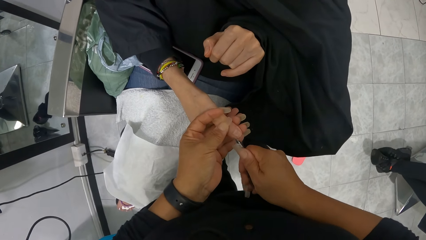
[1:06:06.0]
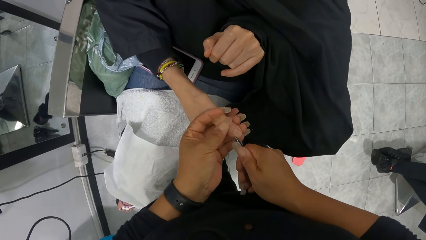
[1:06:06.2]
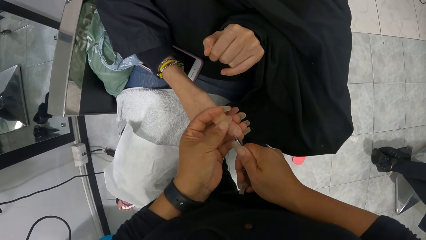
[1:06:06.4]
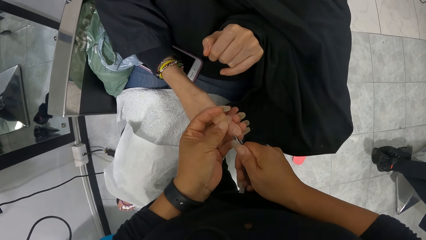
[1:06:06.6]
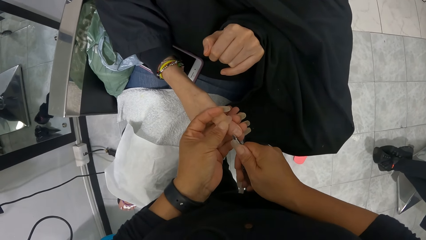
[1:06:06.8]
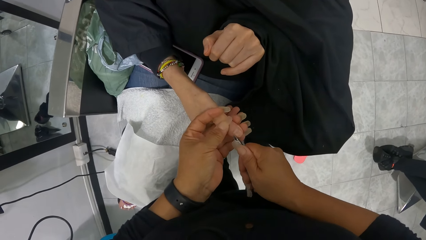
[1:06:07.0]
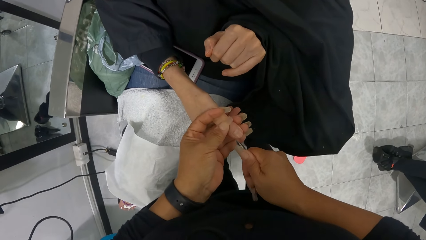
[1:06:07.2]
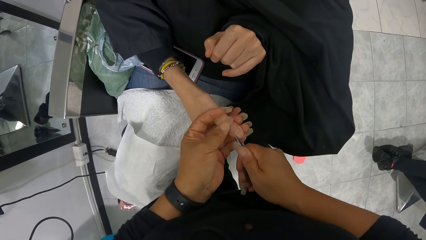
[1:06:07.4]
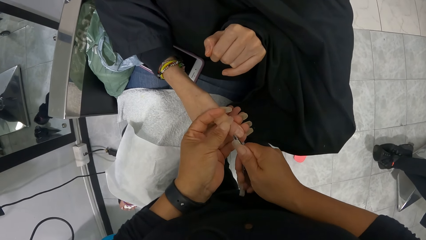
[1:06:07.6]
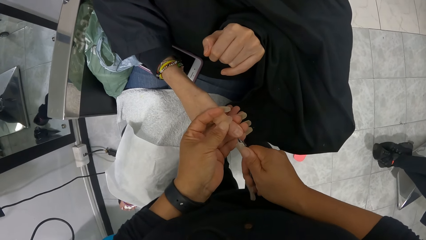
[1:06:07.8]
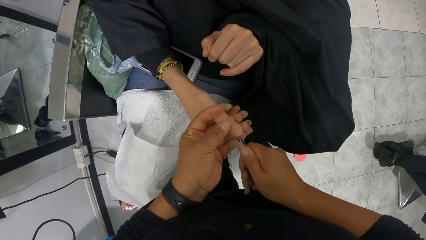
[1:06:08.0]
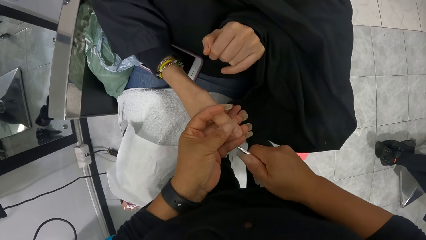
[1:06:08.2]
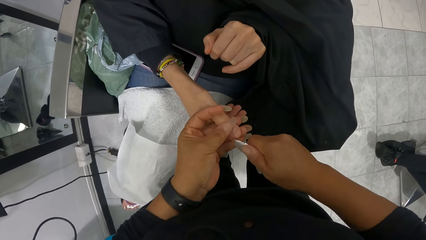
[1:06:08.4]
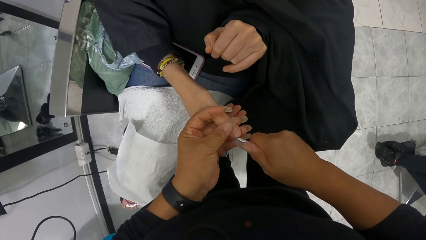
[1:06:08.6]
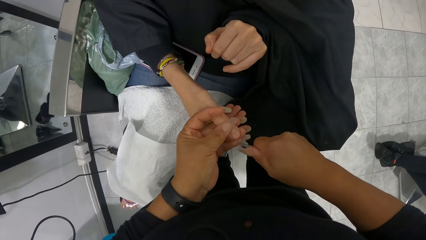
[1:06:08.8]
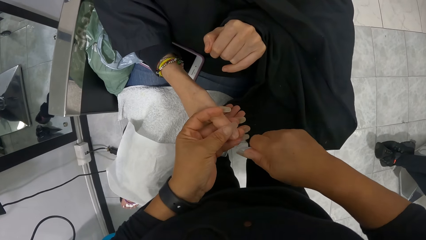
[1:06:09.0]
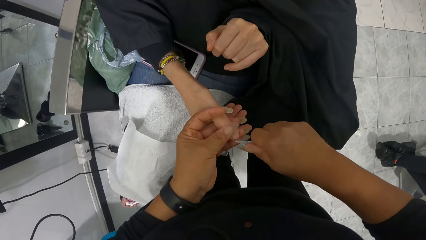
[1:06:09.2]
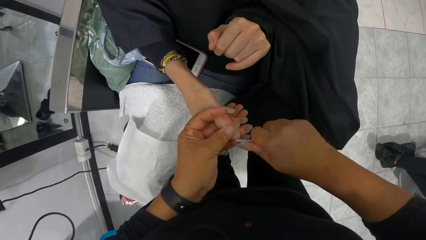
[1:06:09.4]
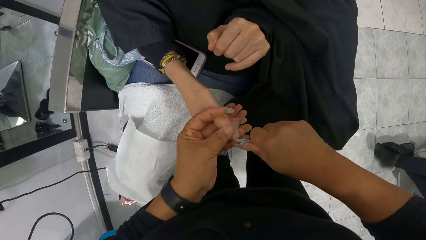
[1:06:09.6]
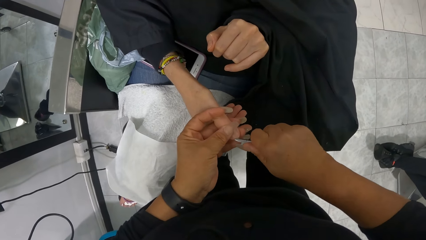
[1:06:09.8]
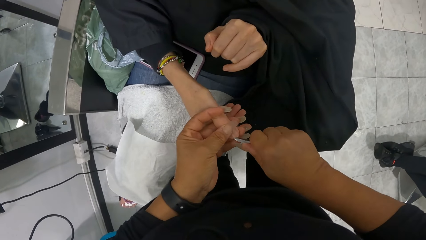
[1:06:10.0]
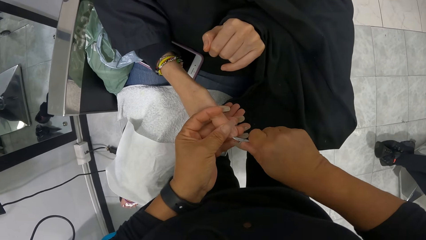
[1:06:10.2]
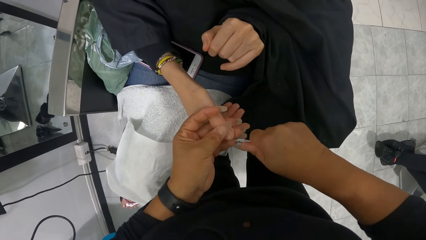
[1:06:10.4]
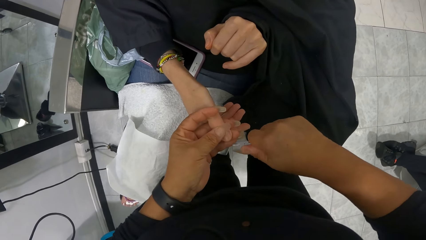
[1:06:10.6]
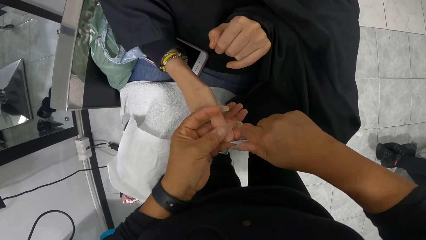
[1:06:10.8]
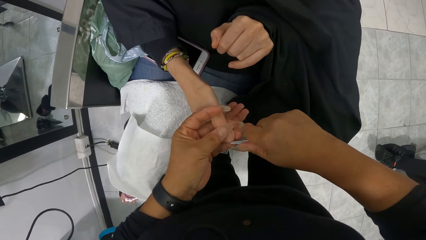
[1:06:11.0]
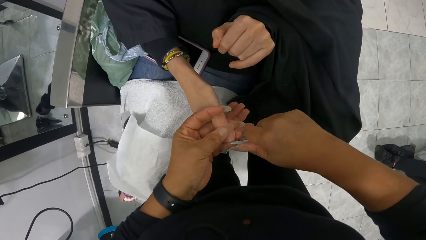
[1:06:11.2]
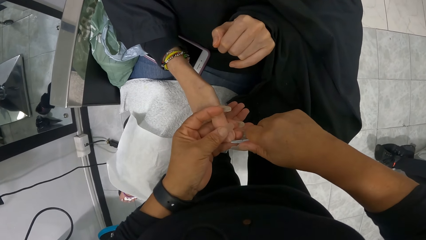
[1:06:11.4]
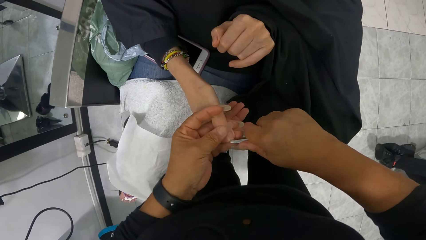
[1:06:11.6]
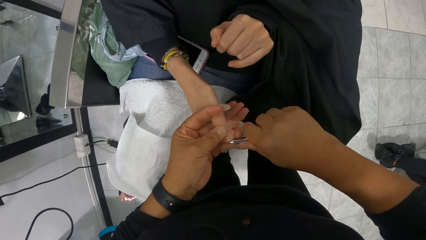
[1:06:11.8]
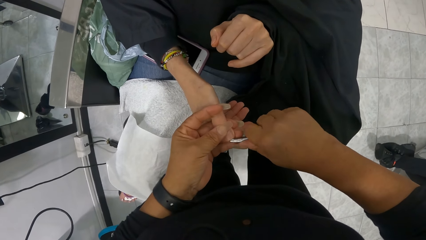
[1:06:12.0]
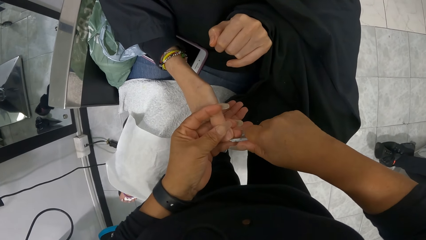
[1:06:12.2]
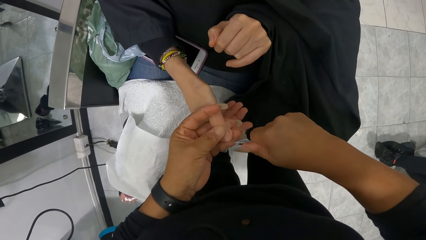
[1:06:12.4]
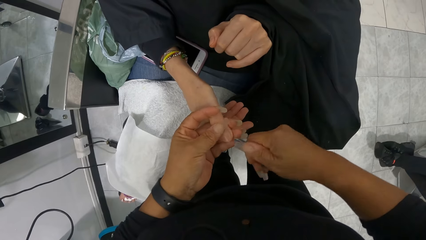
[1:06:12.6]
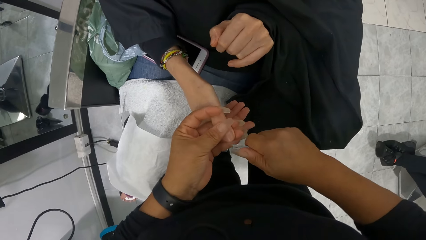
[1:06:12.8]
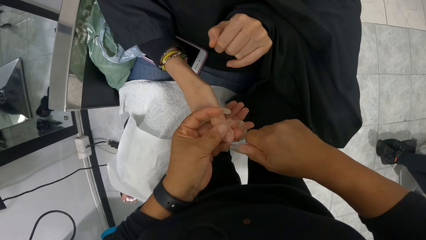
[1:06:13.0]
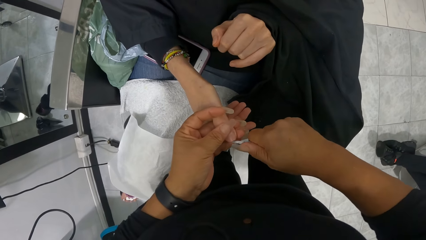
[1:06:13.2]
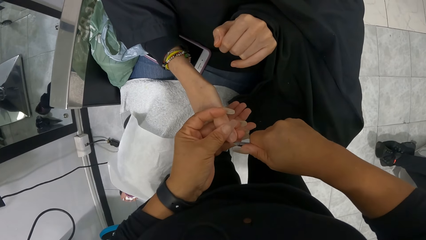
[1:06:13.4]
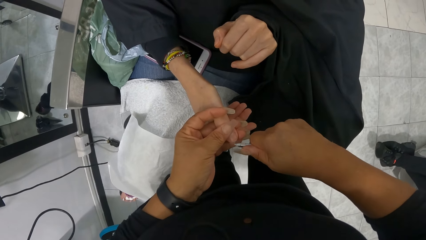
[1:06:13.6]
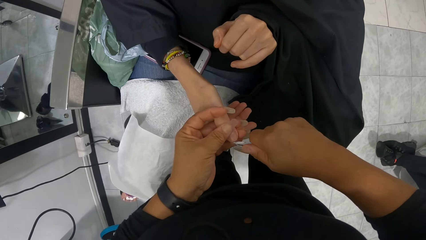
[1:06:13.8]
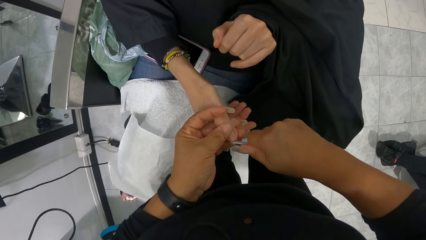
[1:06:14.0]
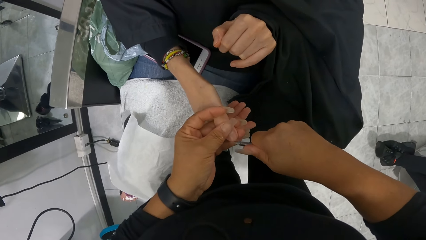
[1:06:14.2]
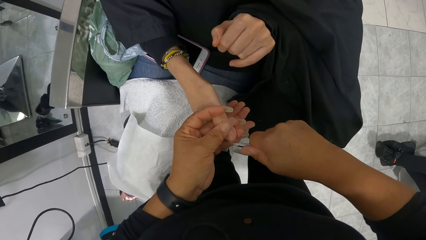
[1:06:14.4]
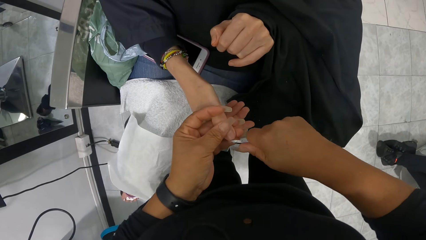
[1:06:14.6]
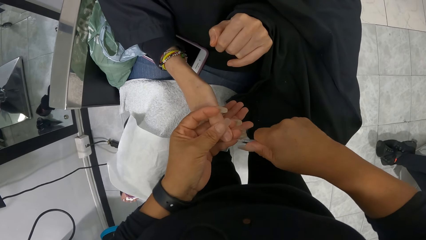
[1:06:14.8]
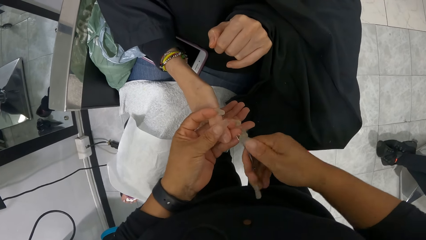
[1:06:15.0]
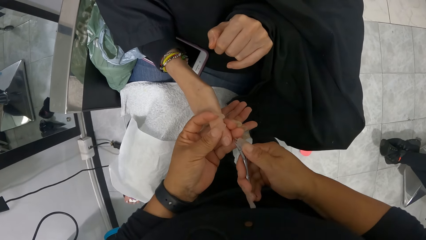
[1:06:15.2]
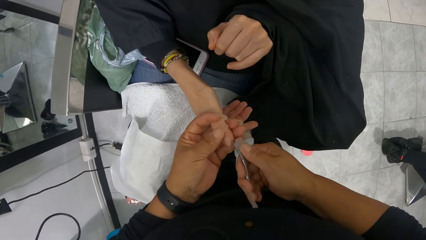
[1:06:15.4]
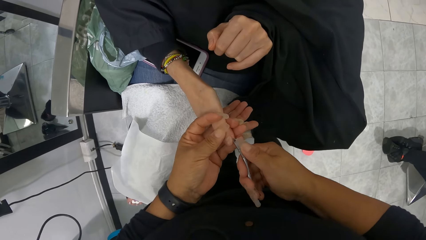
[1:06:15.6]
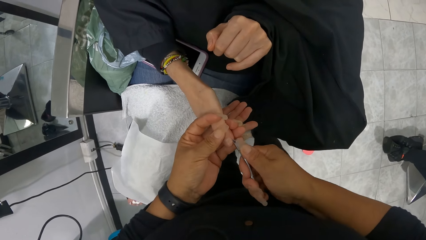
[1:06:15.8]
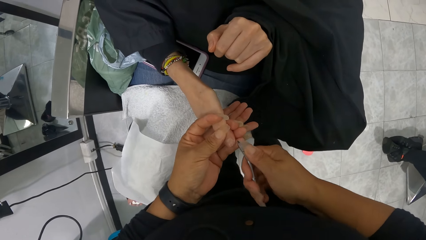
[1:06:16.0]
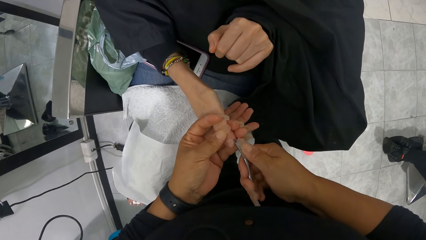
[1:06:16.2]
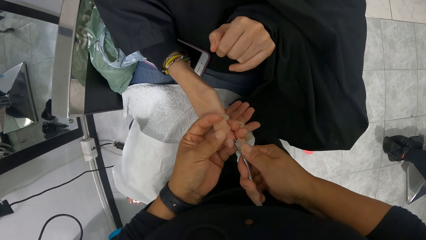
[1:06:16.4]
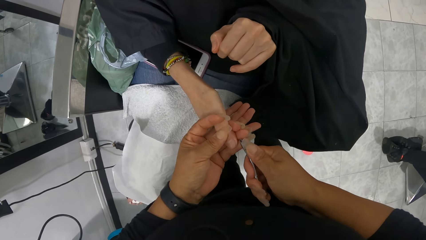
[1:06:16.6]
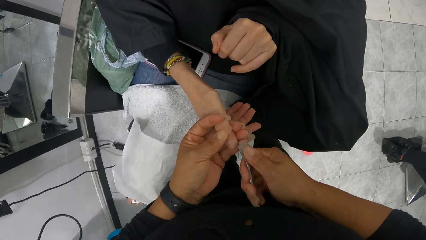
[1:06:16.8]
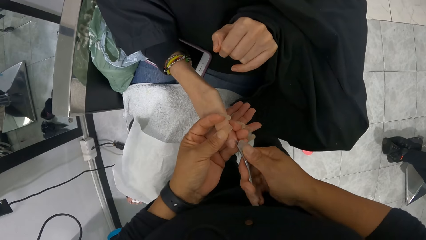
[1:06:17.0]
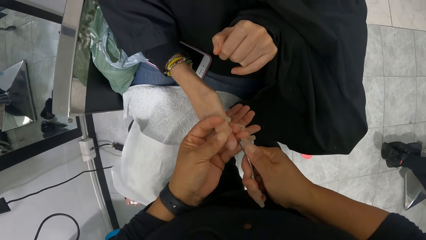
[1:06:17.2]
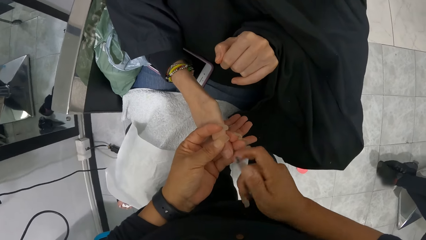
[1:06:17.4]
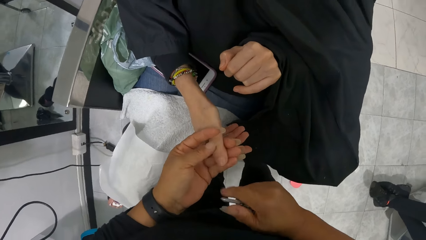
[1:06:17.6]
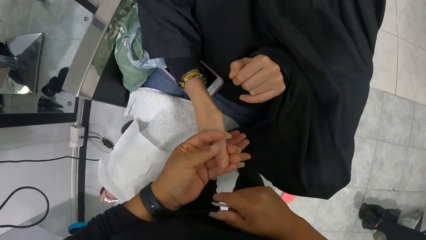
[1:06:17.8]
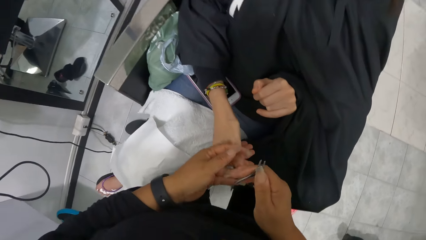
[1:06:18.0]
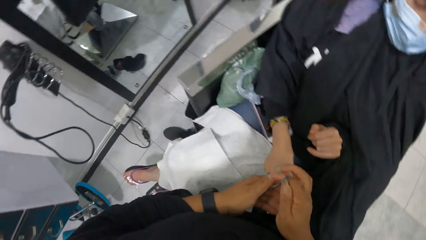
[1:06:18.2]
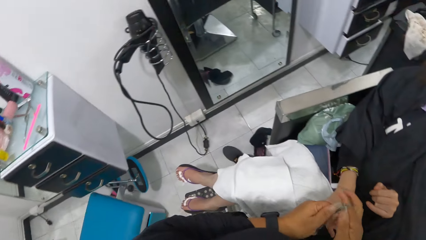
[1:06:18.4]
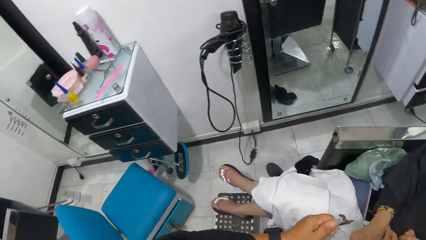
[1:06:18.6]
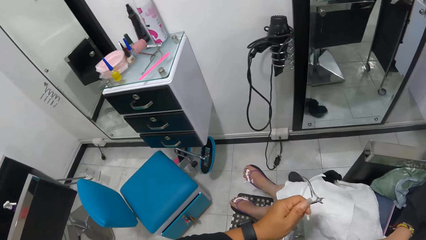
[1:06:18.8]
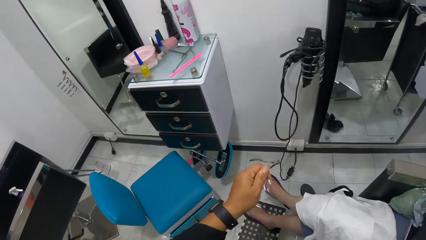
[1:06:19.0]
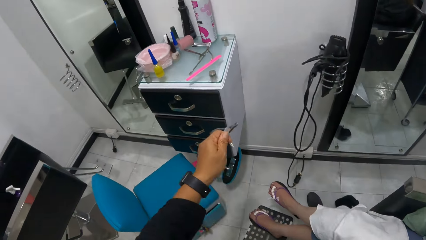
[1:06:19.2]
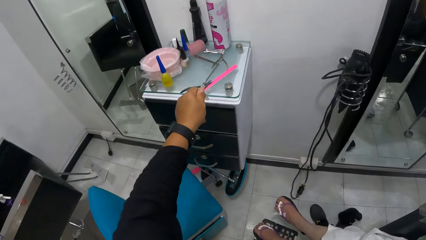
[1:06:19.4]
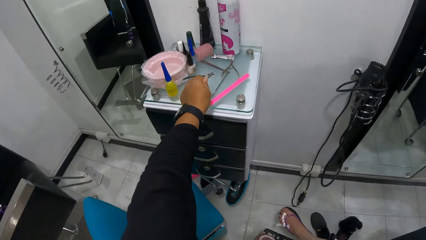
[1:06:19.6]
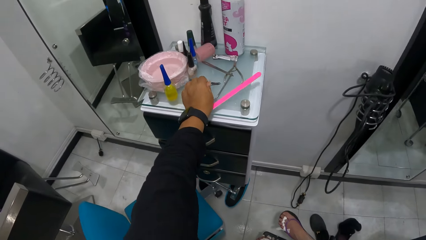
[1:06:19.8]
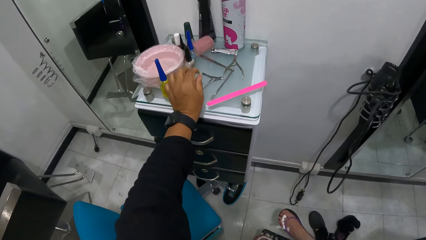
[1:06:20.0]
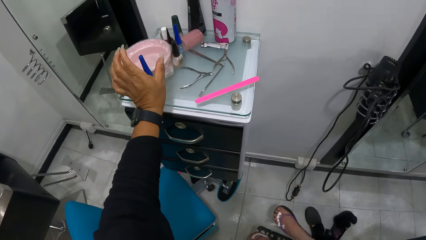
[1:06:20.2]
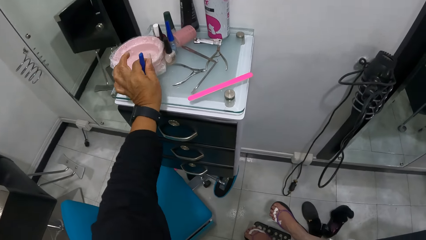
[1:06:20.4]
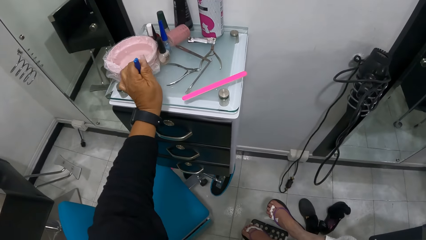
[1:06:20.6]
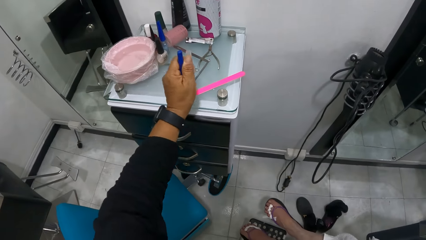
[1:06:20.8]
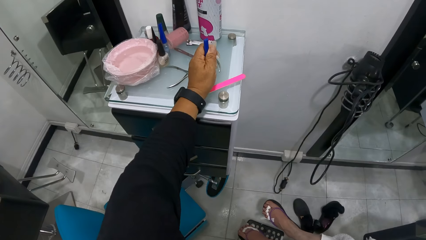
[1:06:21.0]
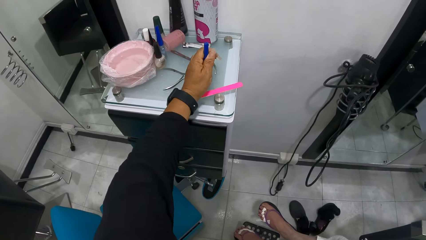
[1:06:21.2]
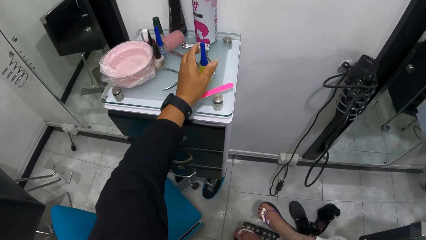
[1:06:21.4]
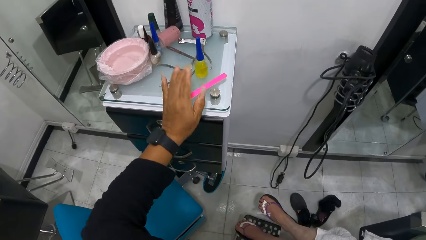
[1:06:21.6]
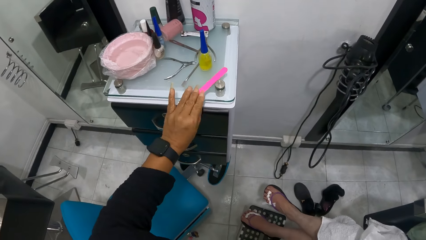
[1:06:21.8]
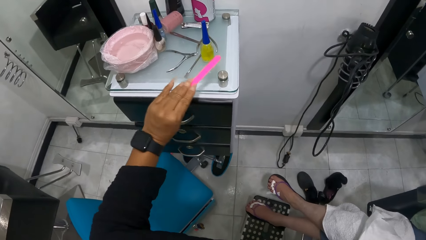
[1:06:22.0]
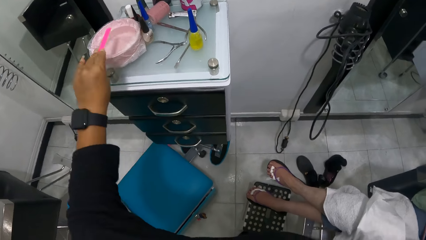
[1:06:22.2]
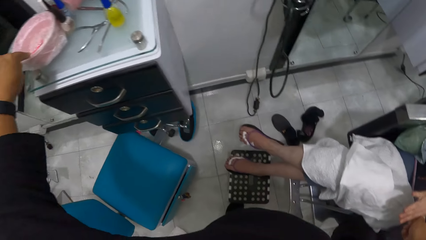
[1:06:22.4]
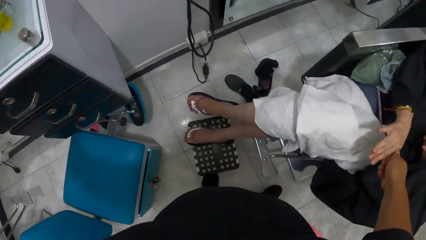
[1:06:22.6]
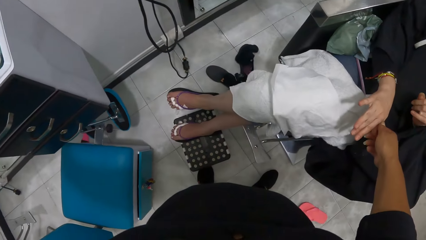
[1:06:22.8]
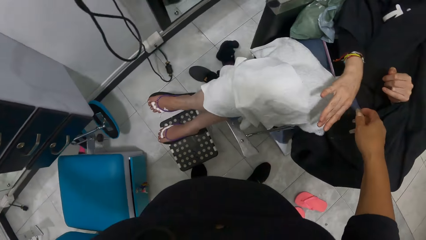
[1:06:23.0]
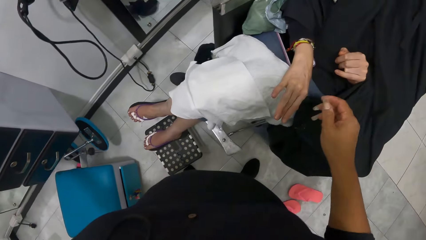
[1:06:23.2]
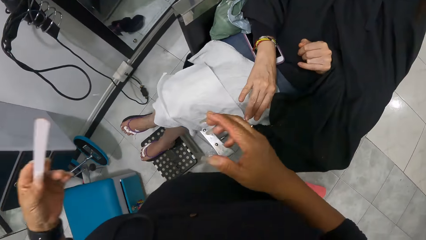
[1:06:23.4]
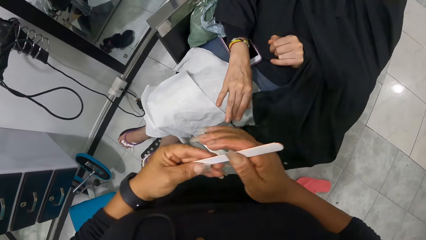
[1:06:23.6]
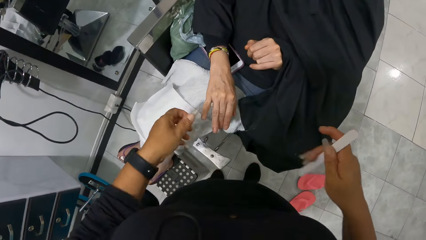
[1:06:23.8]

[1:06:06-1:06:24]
The camera wearer wipes the right thumb nail of the woman in her left hand with her right hand. She passes the nail cutter in her right hand to her left hand. She drops the nail cutter in her left hand on a cabinet. She moves a cosmetics bottle on the cabinet with her left hand. She takes a nail file from the cabinet with her left hand. She dips the nail file in her left hand in a bowl on the cabinet.
